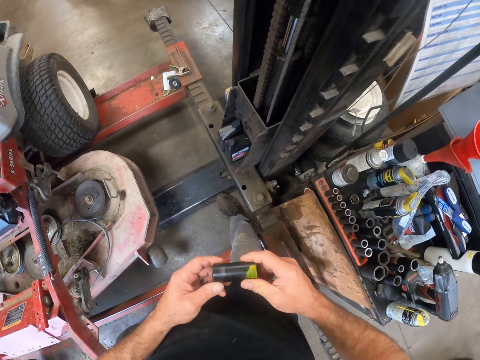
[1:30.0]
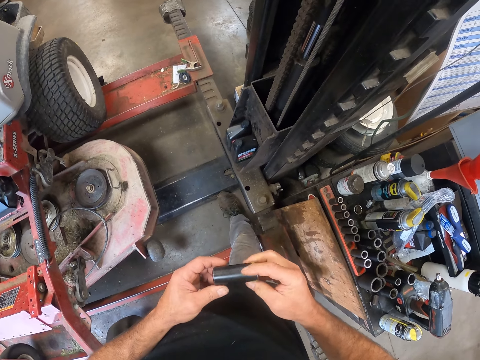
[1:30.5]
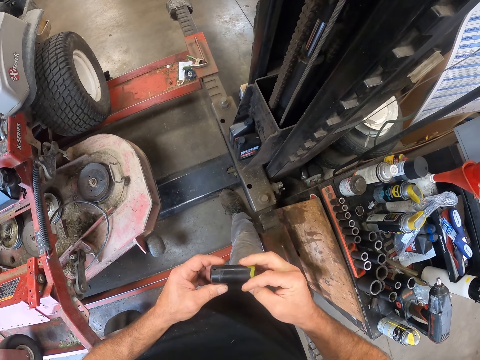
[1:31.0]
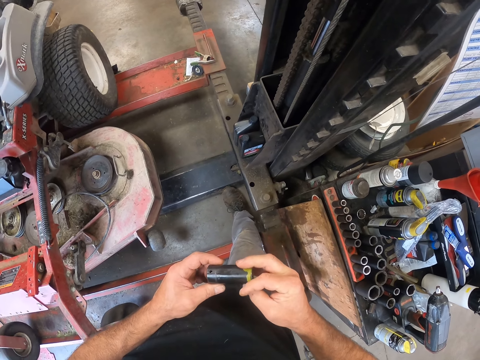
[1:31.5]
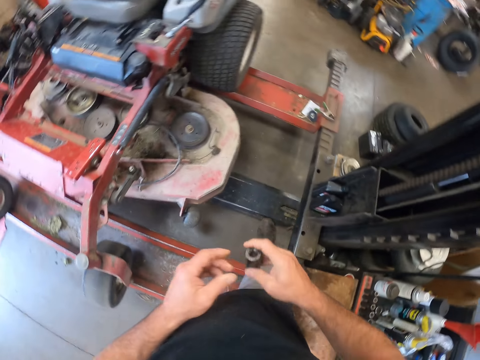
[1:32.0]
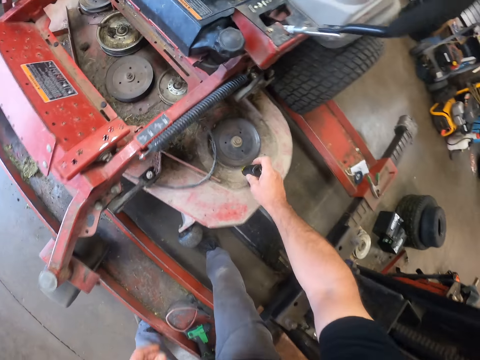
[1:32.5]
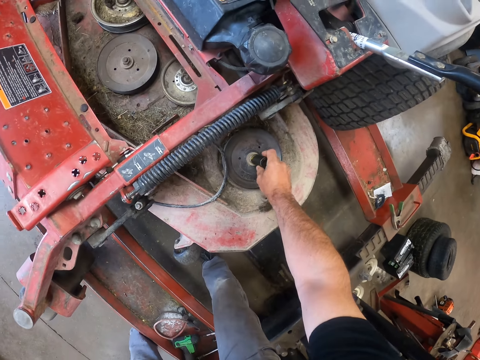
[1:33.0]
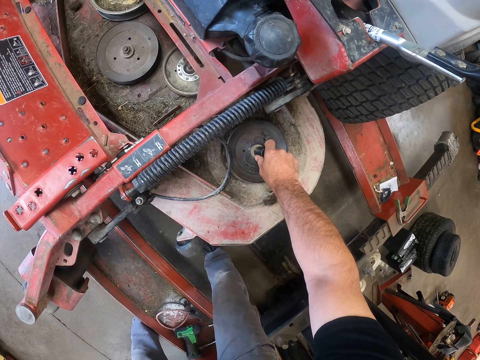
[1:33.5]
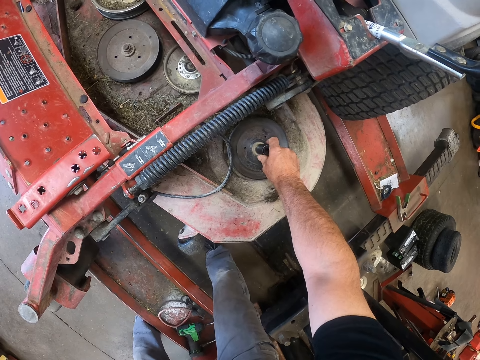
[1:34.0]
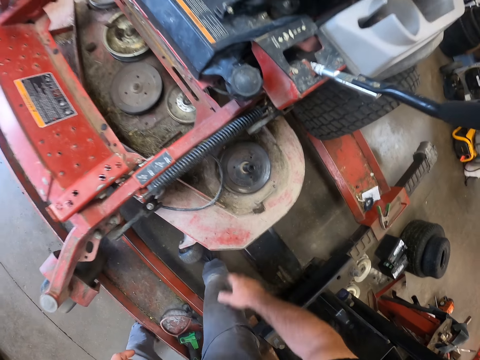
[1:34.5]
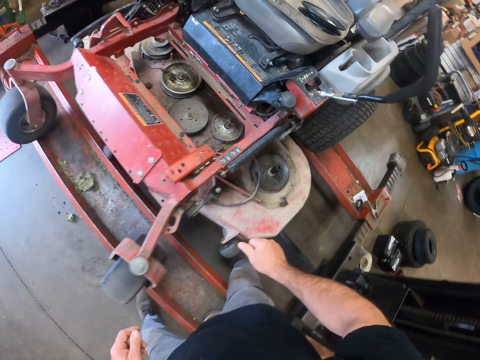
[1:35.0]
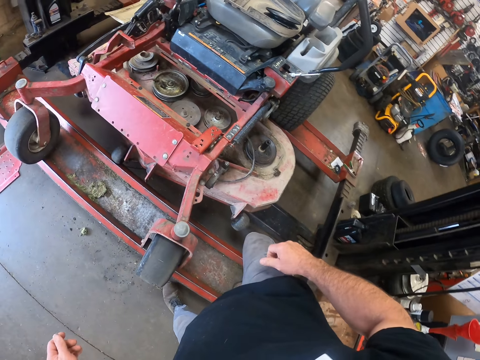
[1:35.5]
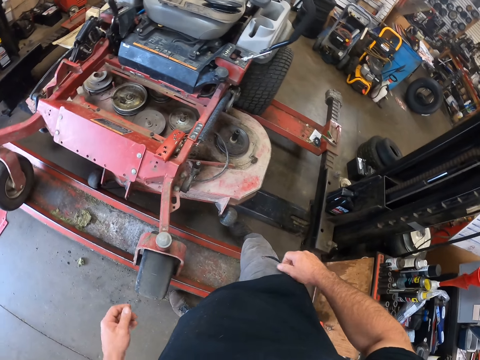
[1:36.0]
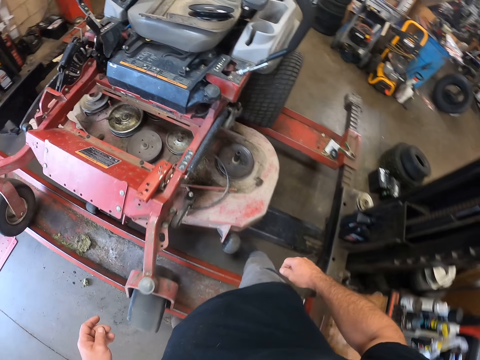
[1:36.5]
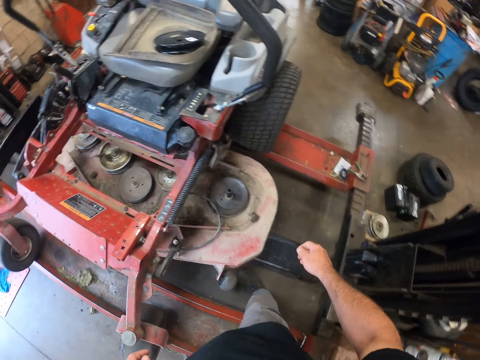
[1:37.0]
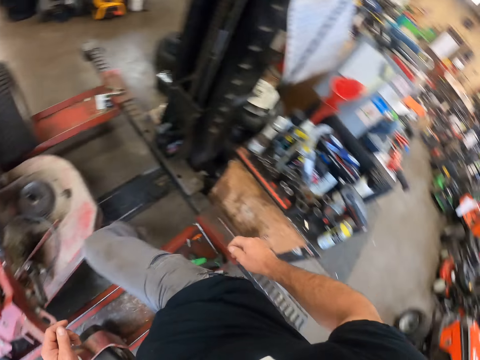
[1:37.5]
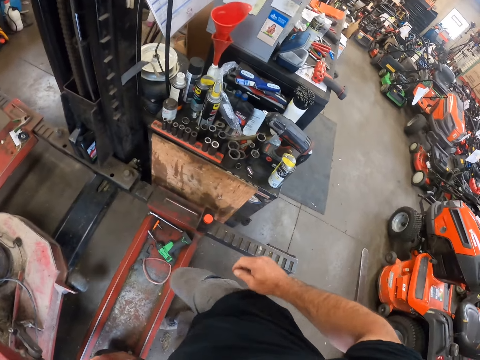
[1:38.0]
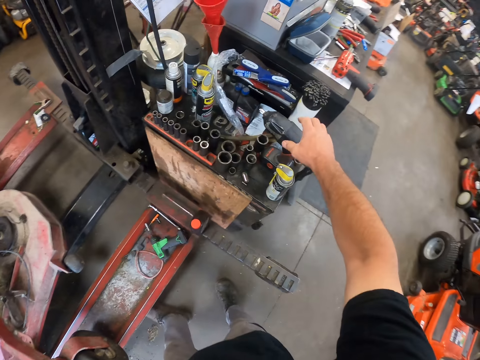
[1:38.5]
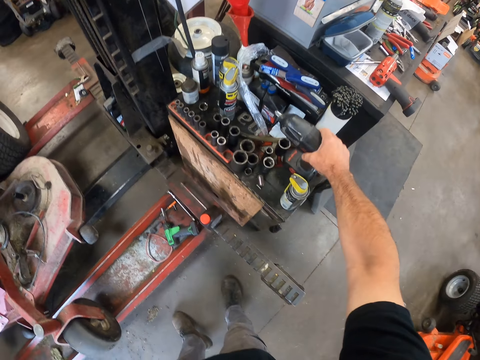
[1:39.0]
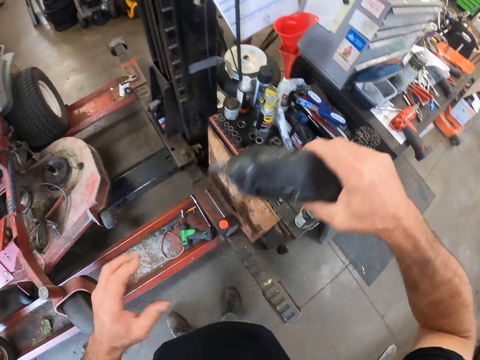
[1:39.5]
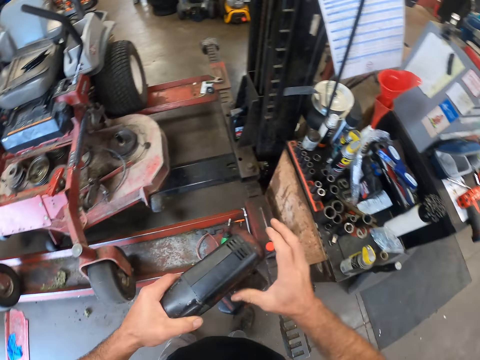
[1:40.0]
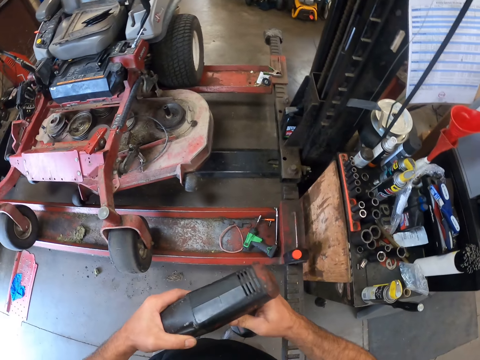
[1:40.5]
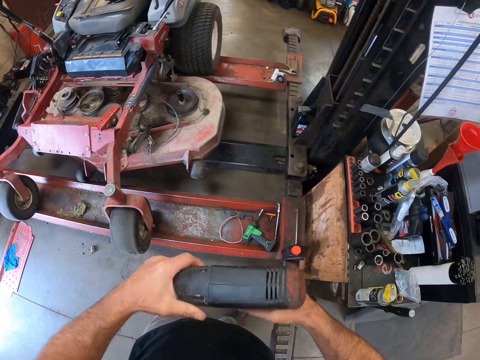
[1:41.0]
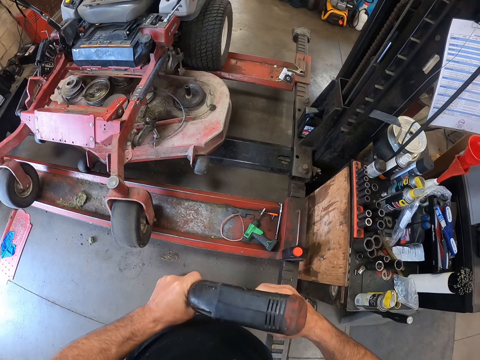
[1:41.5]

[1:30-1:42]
The camera wearer checks the plug spanner or impact wrench chuck in his hands. He loosens the rotor bolt of the mower with the plug spanner. He puts the impact wrench chuck on the bolt. He leaves the plug spanner on the rotor bolt of the mower. He turns around. He picks up a power drill from the table.

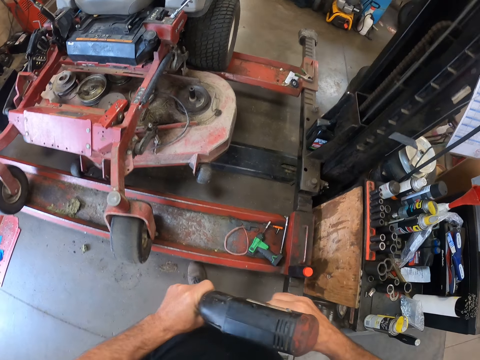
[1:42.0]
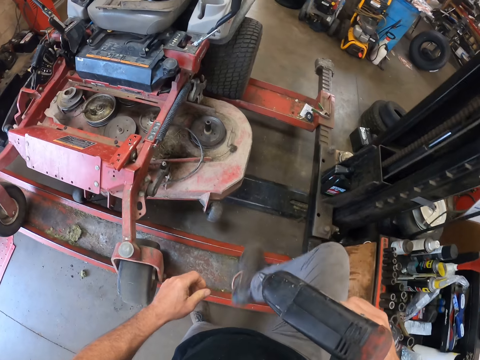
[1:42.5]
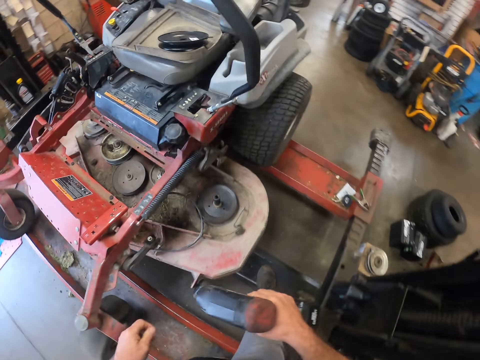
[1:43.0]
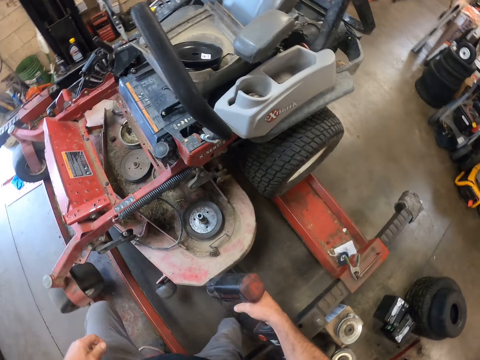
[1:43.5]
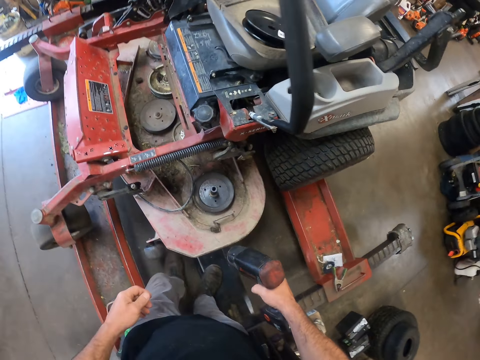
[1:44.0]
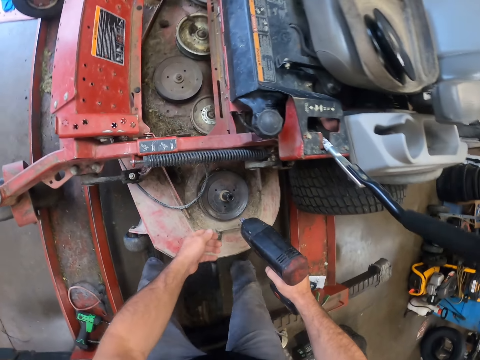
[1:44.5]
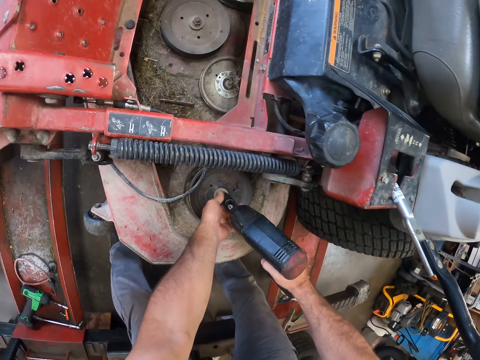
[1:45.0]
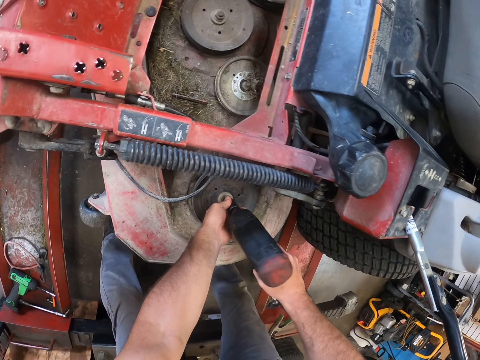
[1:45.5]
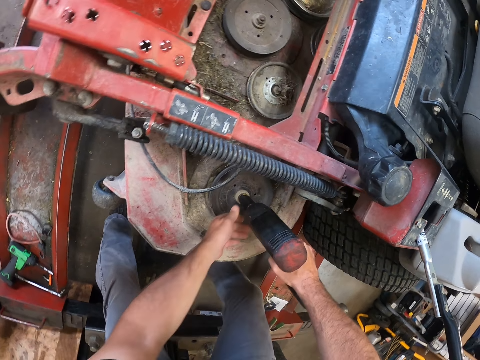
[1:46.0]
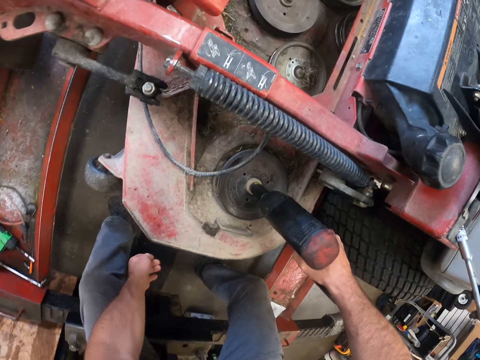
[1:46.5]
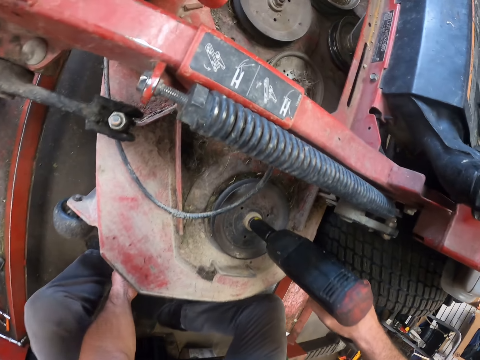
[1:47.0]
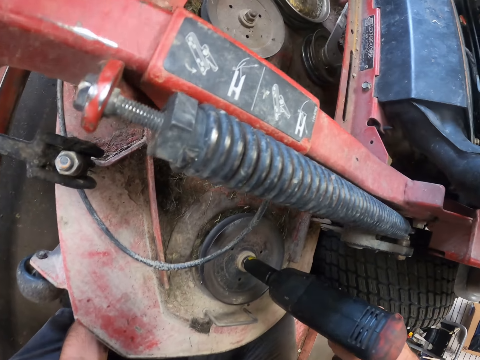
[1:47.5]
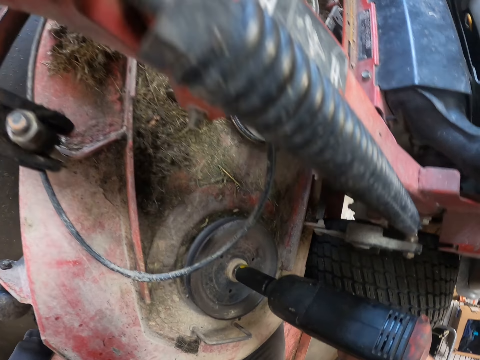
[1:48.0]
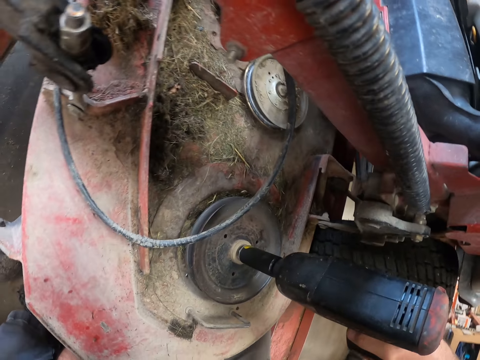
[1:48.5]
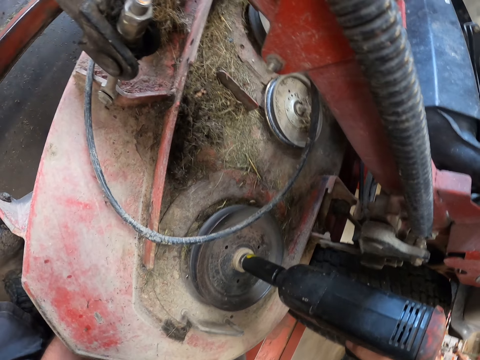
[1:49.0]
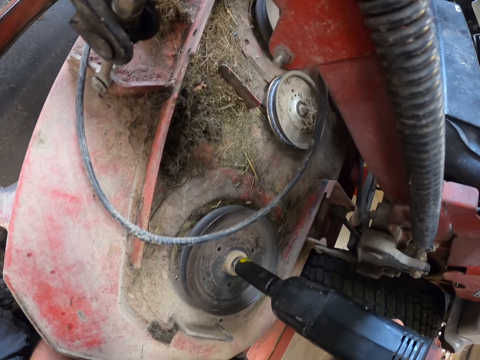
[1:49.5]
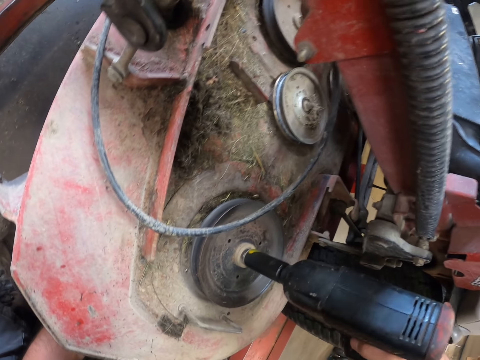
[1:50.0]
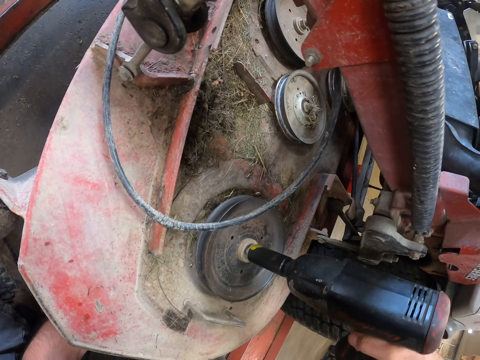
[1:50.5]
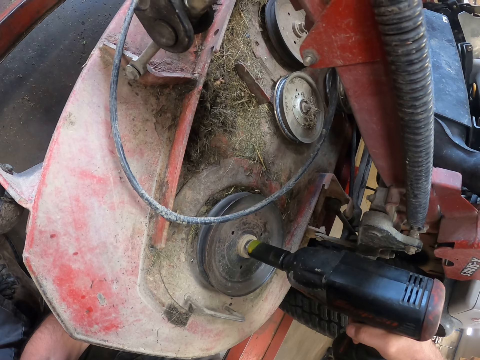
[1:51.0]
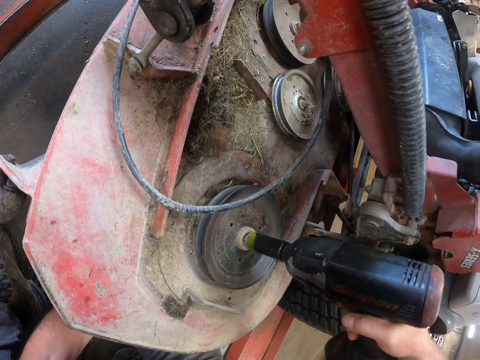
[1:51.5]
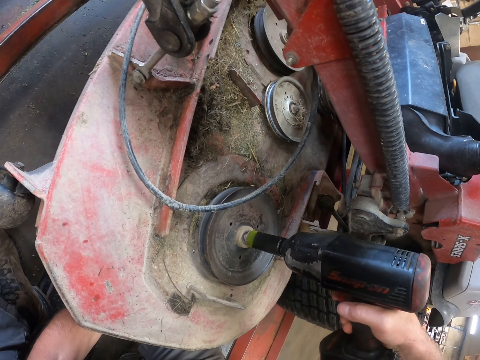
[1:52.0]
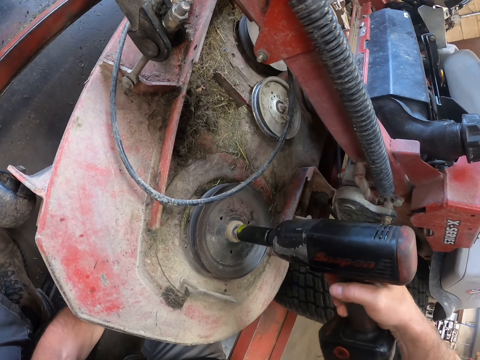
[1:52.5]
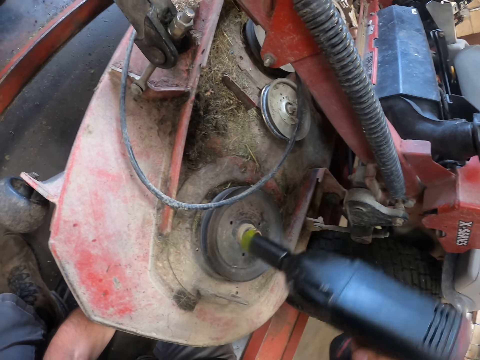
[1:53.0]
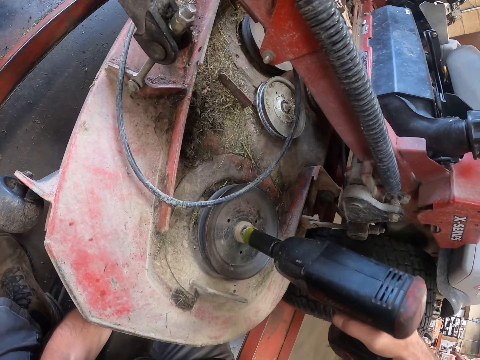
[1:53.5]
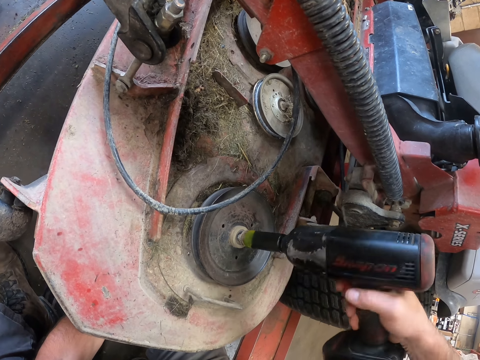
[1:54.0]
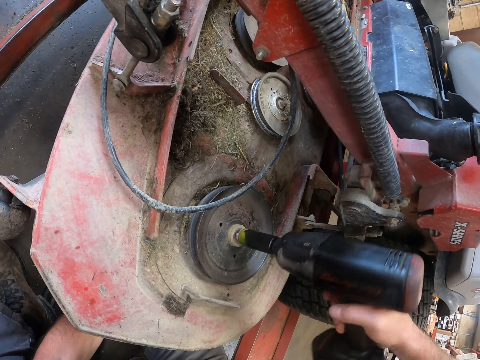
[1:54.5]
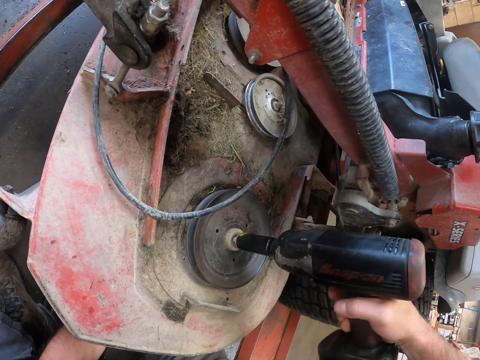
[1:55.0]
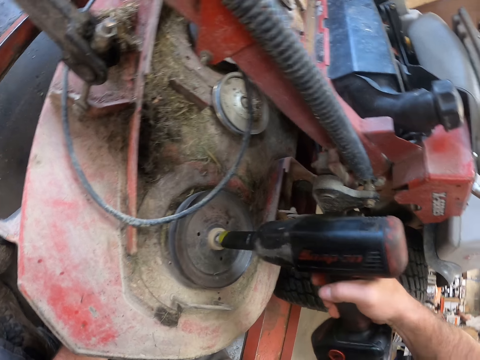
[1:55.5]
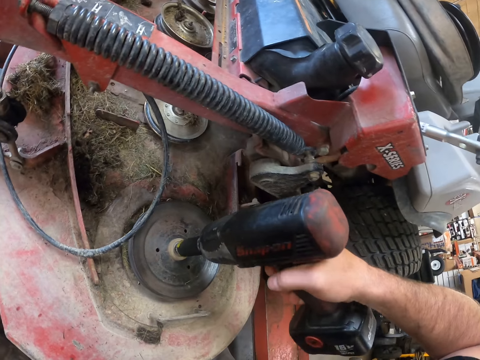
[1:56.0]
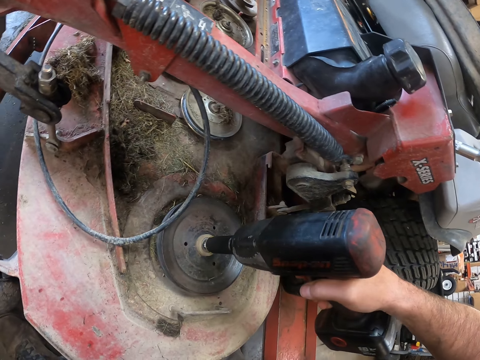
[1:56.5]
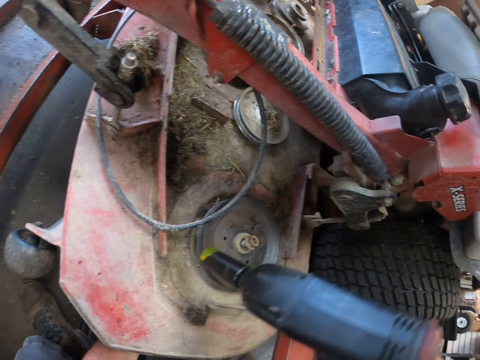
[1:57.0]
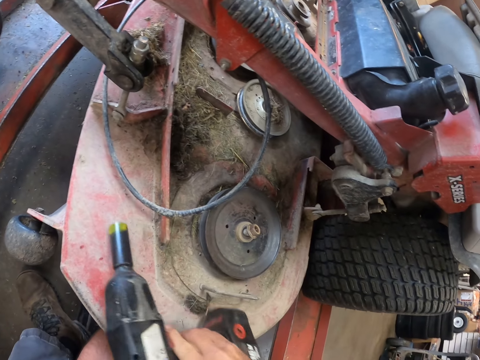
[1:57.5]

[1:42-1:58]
The camera wearer crosses over. They fix the power drill inside the plug spanner. They loosen the rotor bolt of the mower with the power drill.
